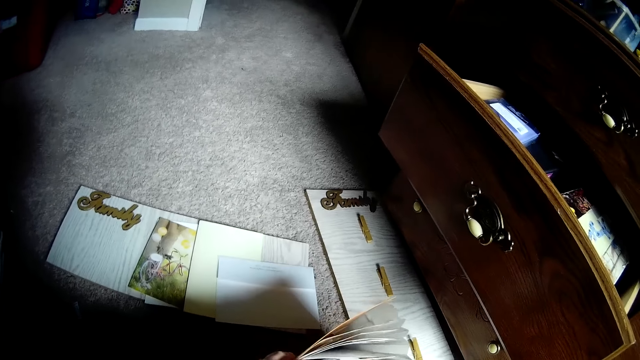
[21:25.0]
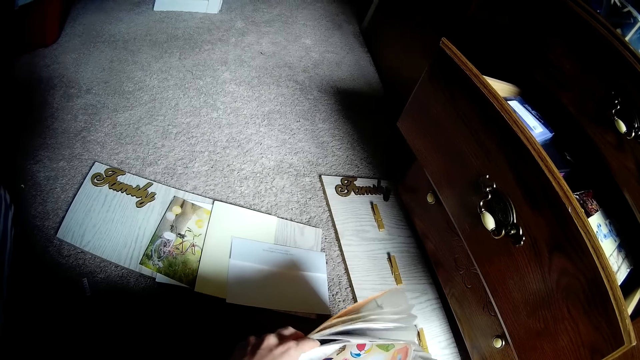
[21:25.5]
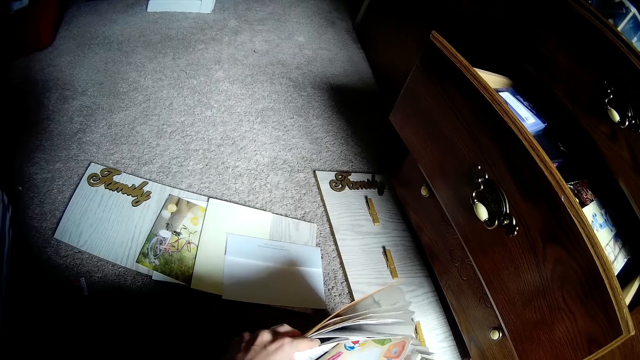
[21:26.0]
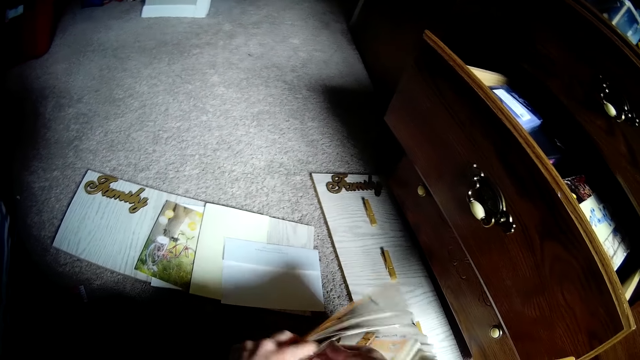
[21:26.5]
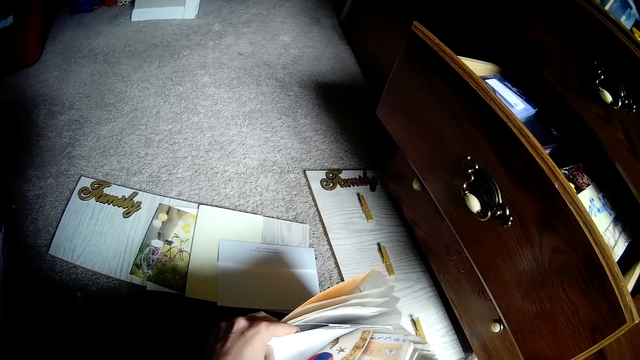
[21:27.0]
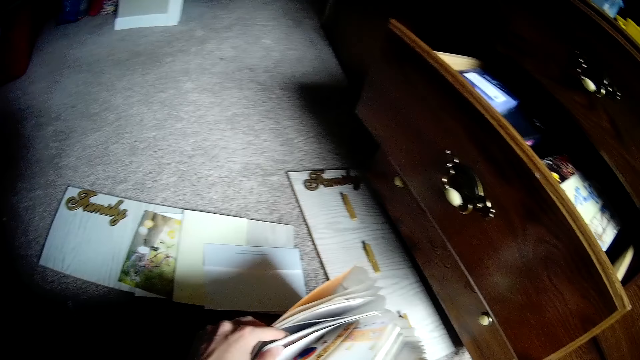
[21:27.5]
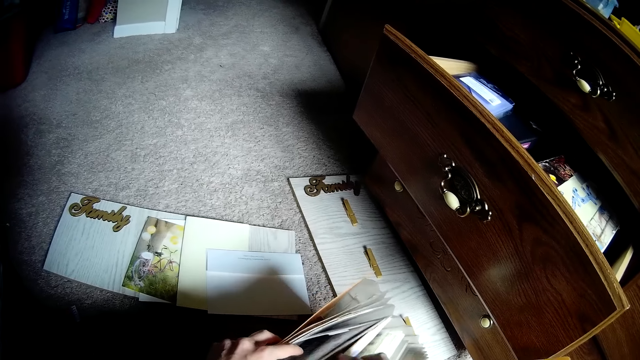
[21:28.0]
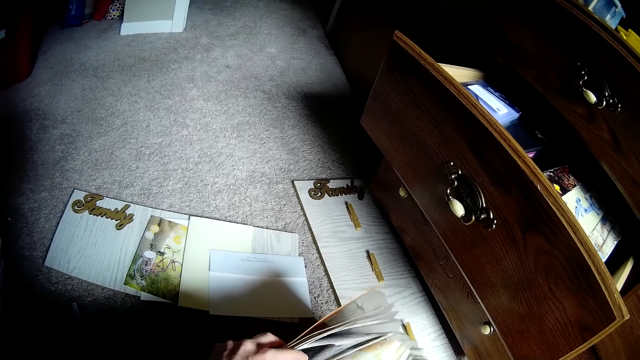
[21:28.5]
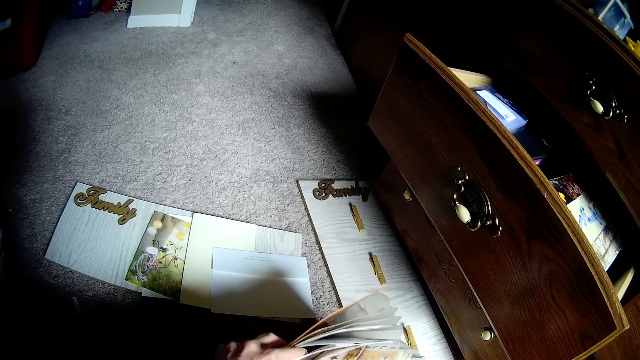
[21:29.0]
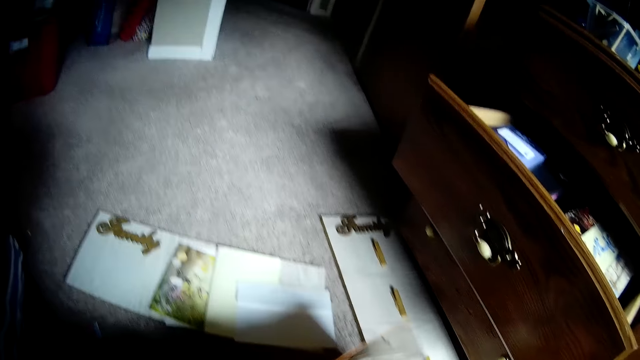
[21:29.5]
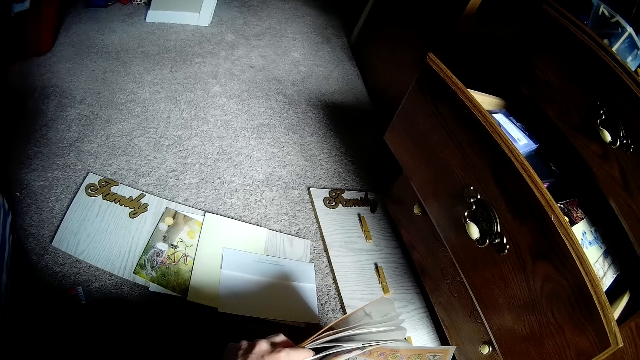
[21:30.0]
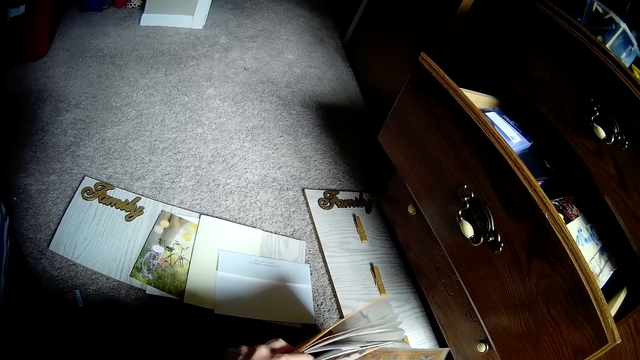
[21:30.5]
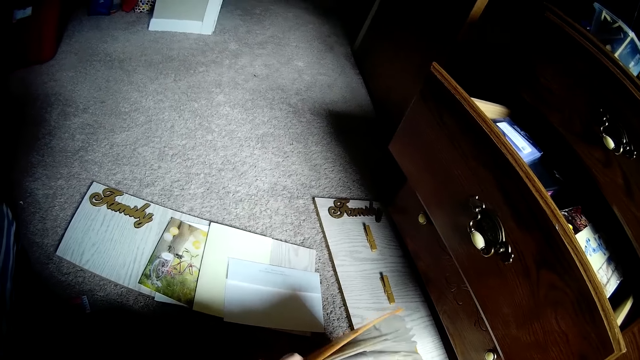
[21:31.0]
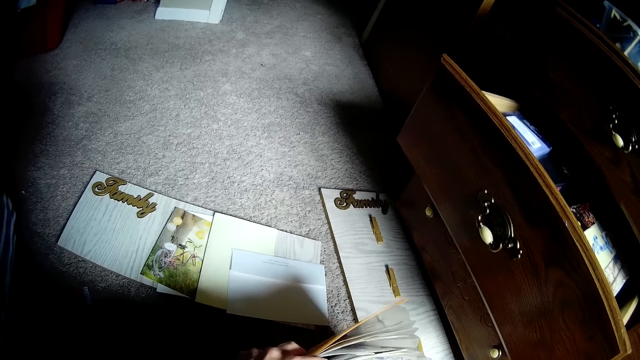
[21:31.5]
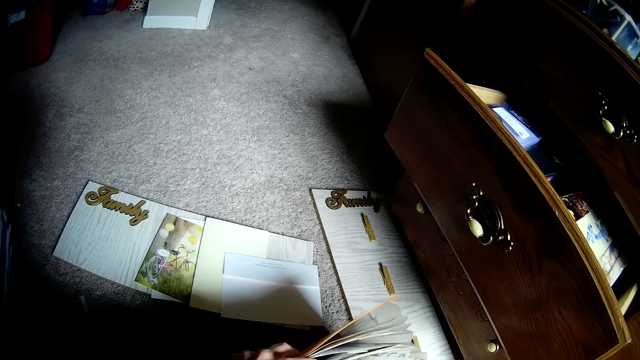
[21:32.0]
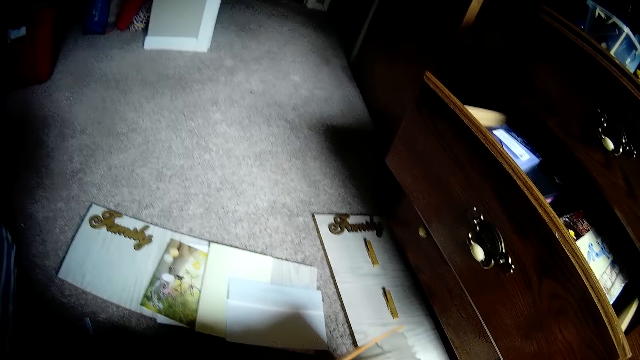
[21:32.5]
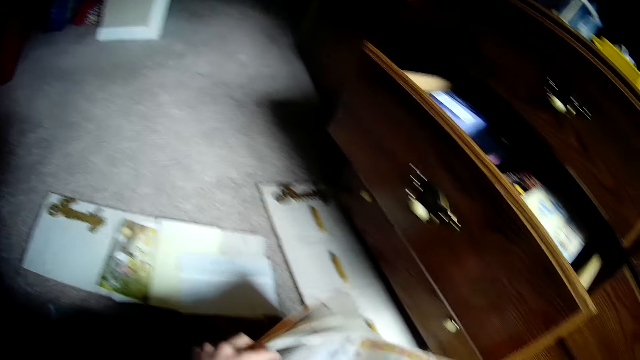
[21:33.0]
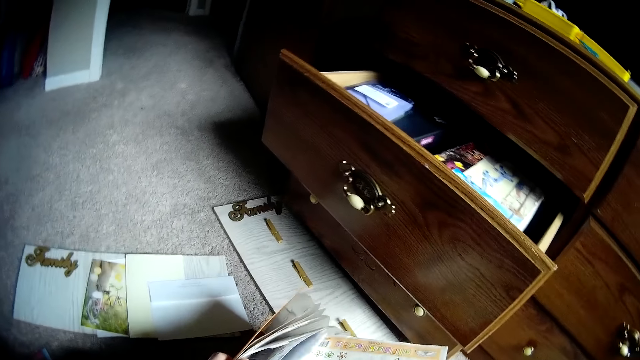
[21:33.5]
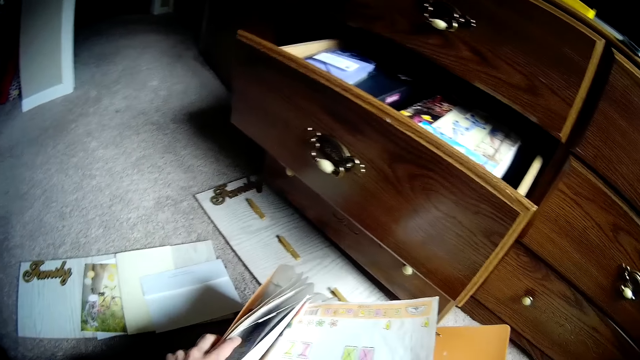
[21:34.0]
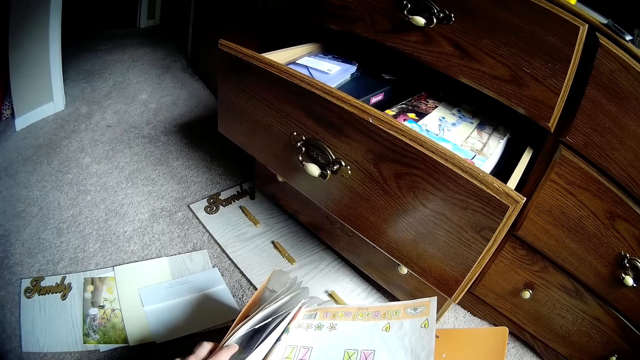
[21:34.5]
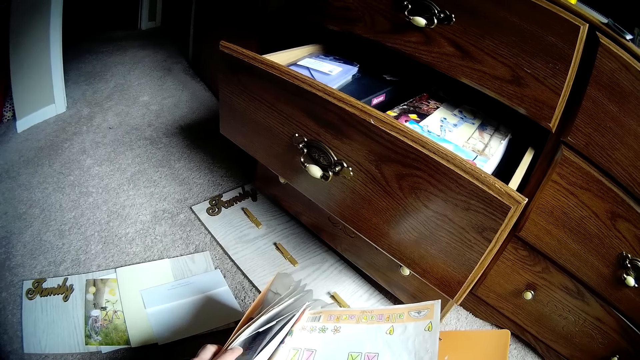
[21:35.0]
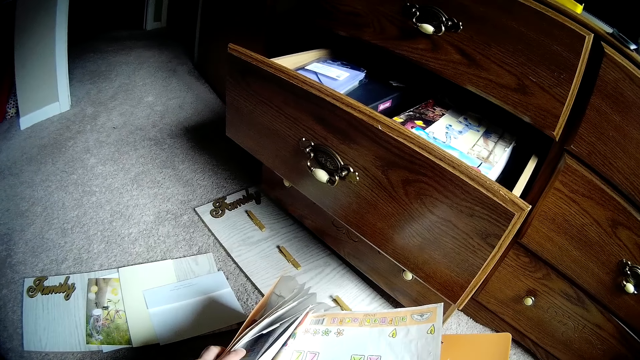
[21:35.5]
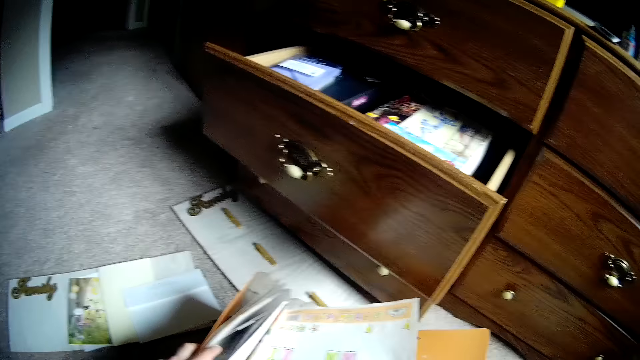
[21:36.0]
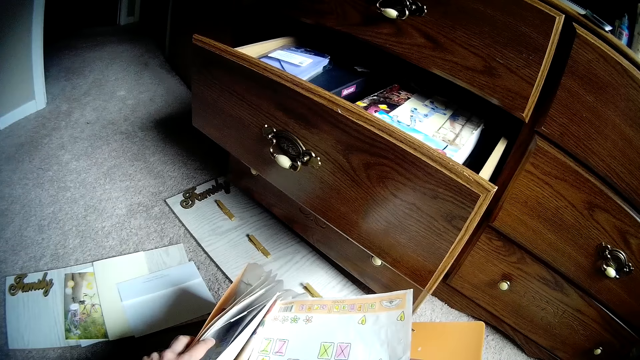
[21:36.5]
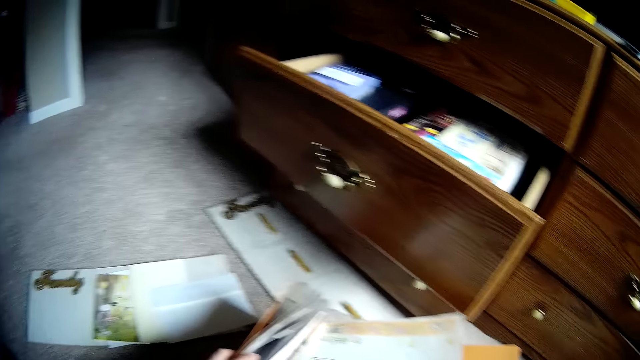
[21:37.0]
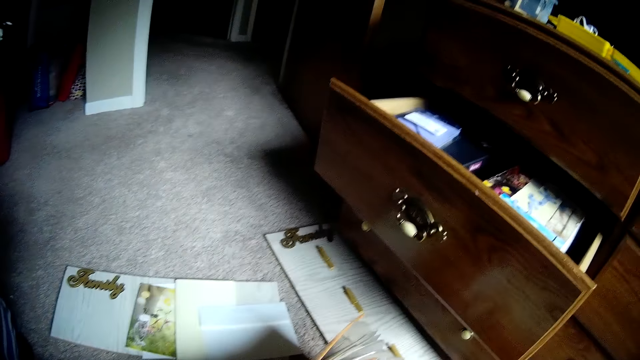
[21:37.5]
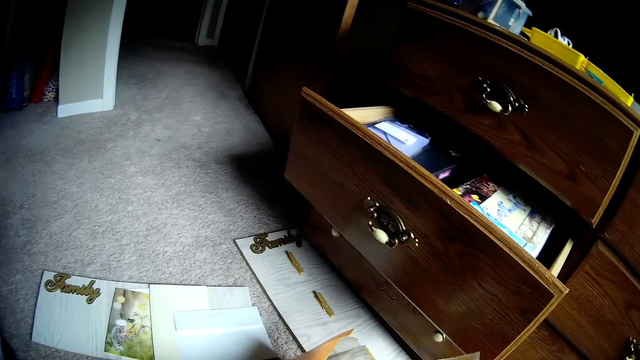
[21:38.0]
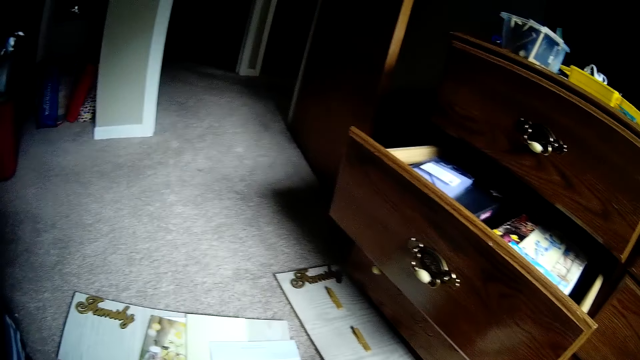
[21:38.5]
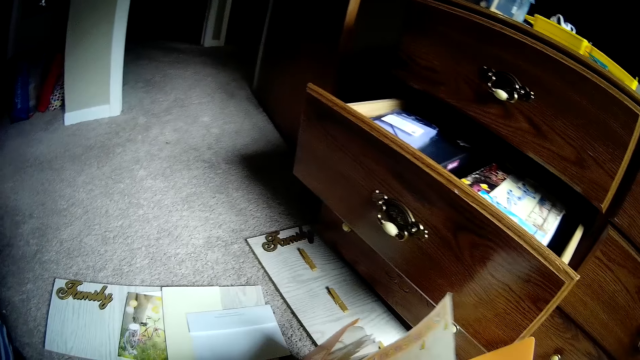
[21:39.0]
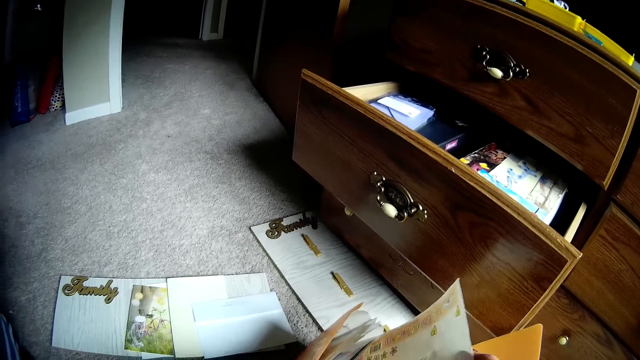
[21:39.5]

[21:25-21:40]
The camera wearer stares at the piece of paper. They place the paper in the file.

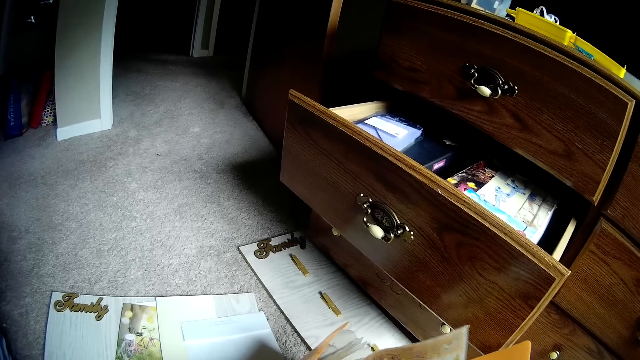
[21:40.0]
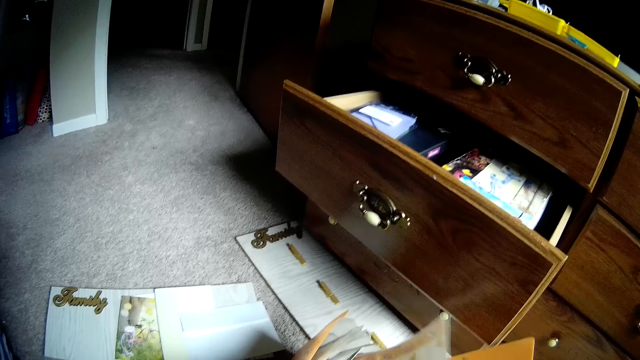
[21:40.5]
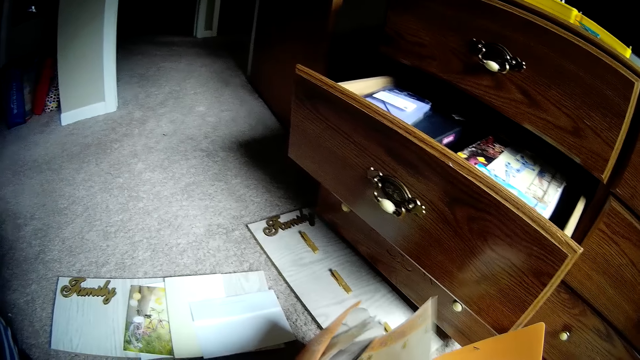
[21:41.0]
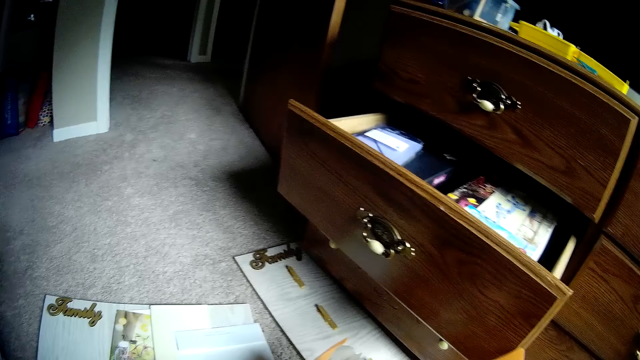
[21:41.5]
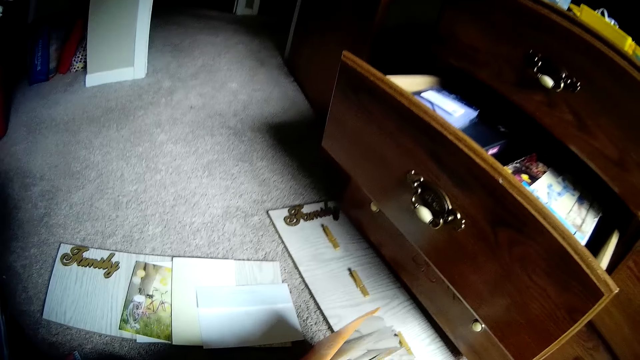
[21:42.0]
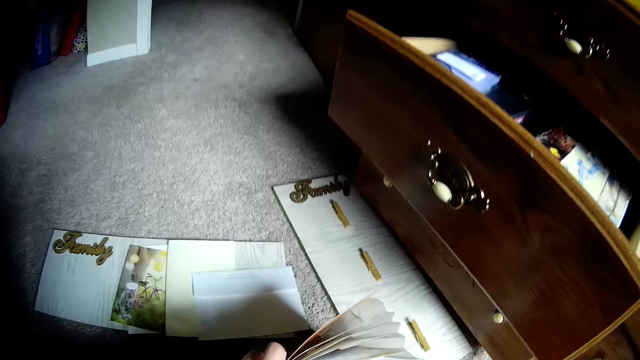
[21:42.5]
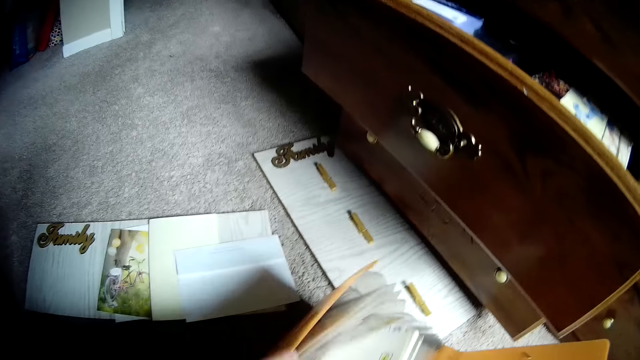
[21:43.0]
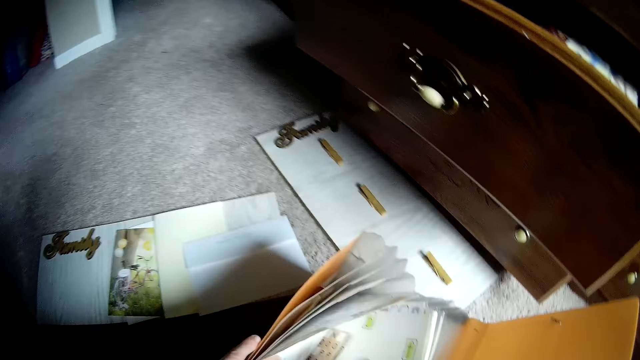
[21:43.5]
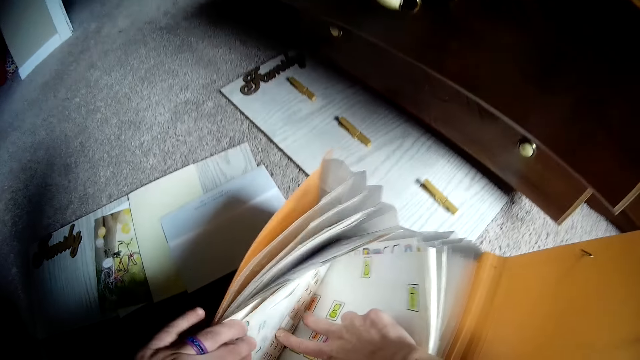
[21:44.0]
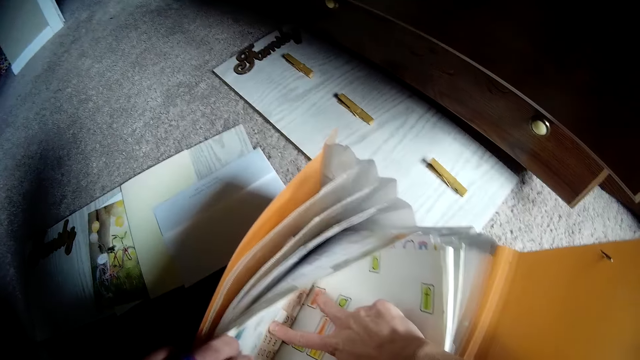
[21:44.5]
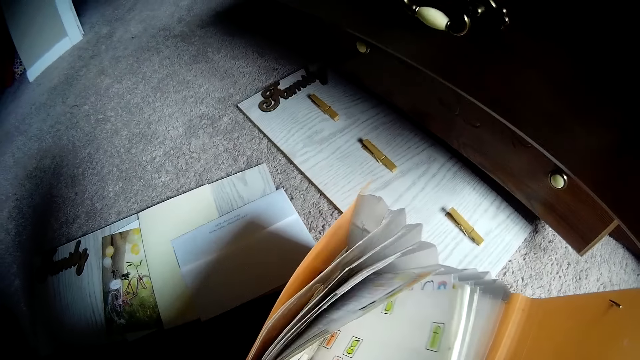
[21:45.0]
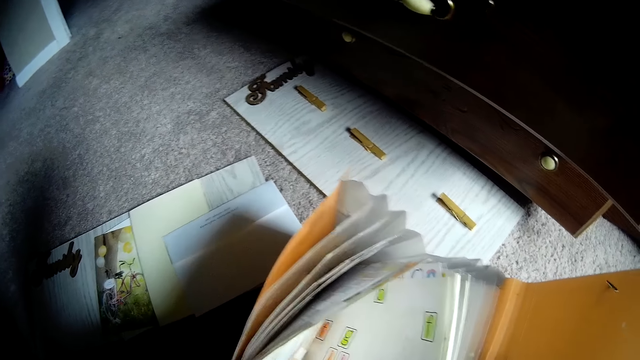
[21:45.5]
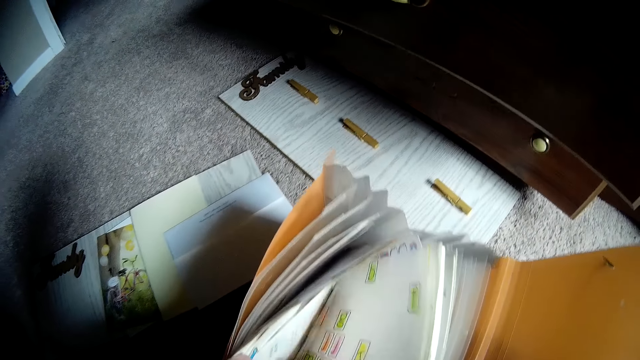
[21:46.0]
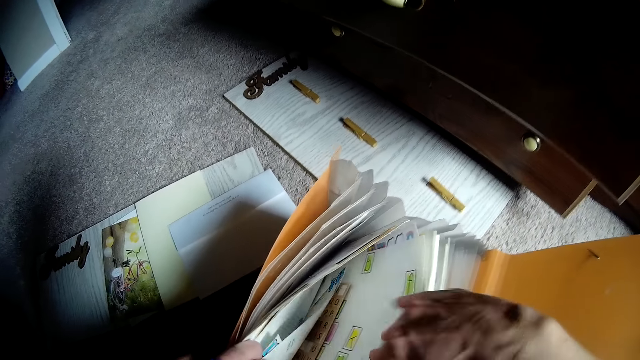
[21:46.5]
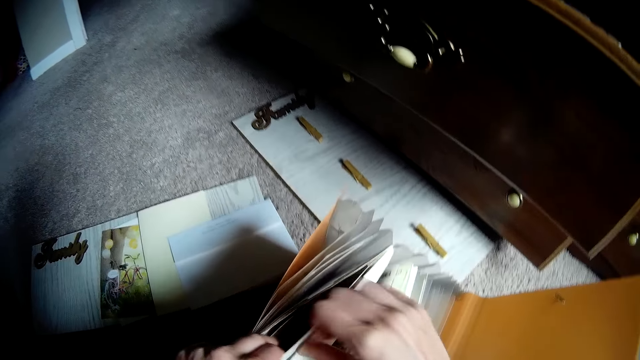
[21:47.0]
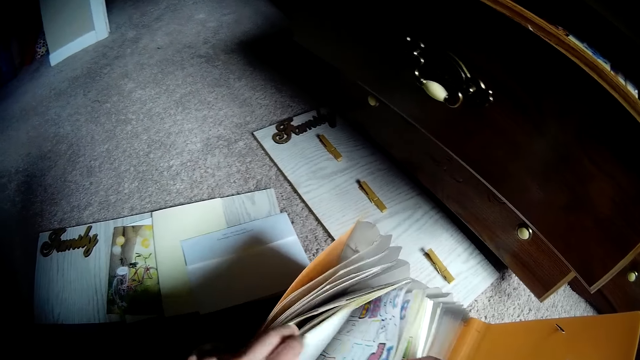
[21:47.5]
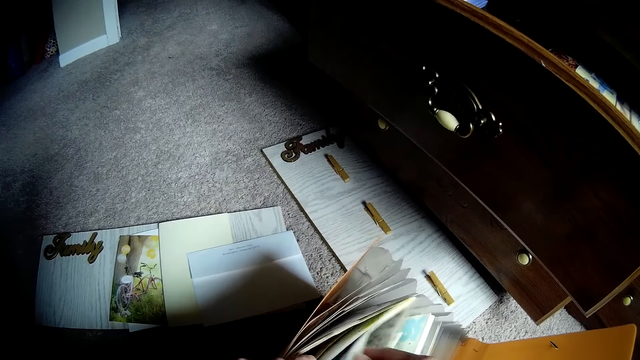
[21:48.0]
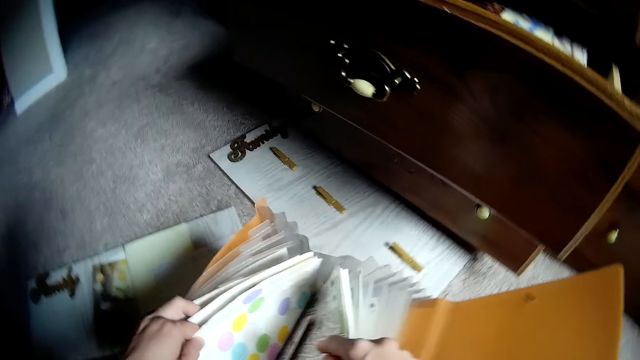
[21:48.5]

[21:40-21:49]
The camera wearer scatters the items in the file with her hand.
